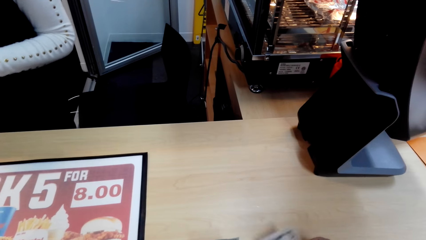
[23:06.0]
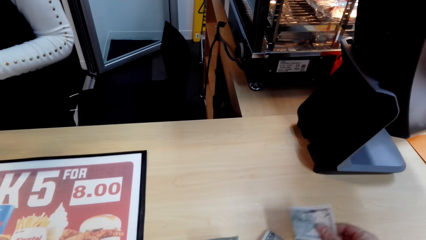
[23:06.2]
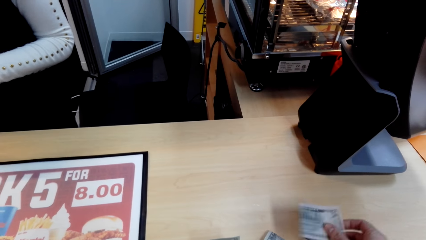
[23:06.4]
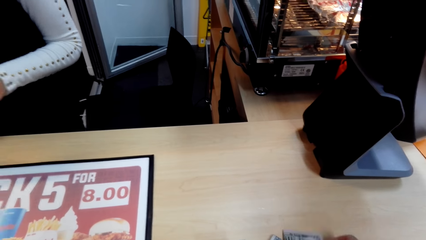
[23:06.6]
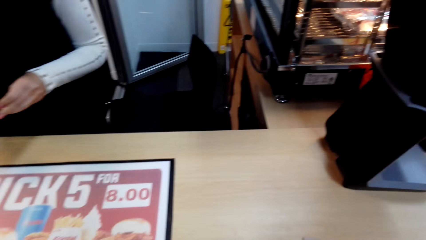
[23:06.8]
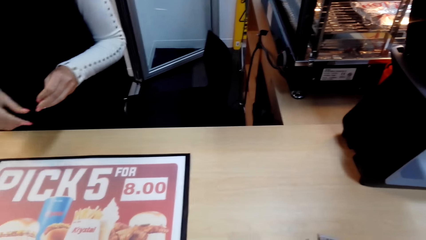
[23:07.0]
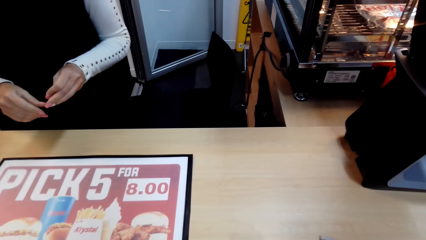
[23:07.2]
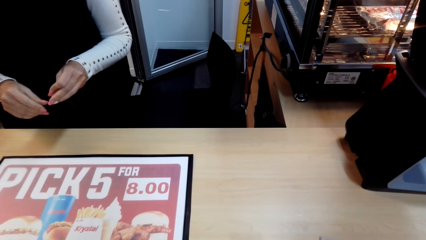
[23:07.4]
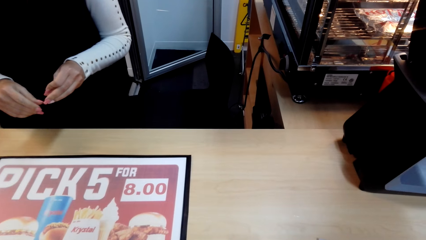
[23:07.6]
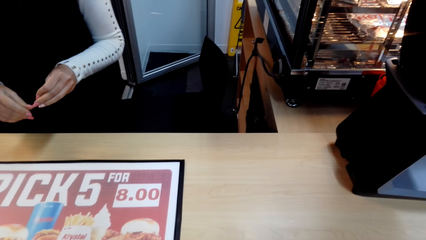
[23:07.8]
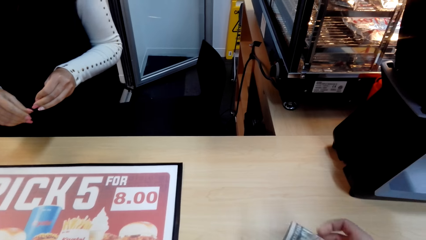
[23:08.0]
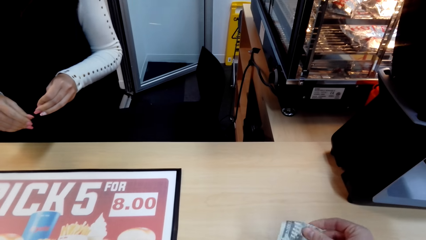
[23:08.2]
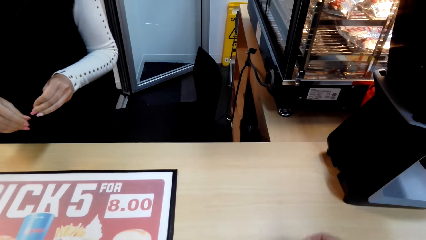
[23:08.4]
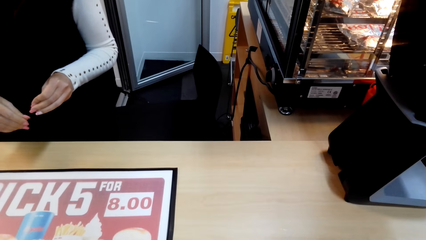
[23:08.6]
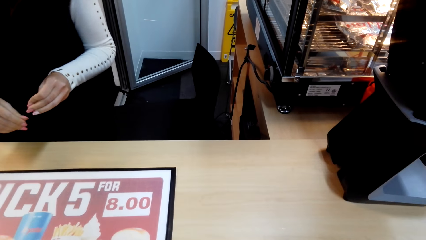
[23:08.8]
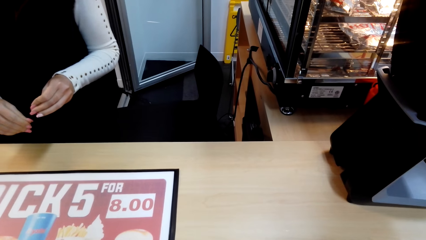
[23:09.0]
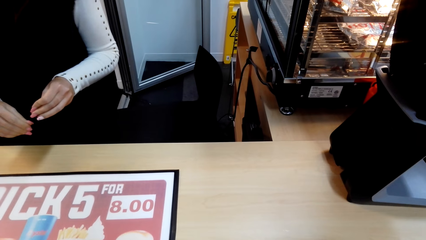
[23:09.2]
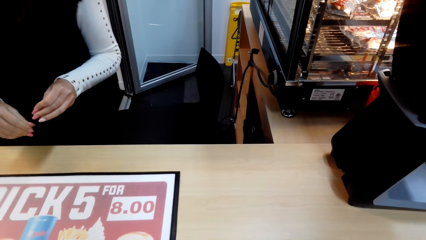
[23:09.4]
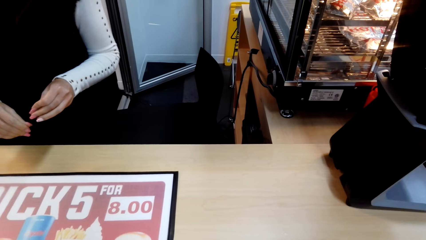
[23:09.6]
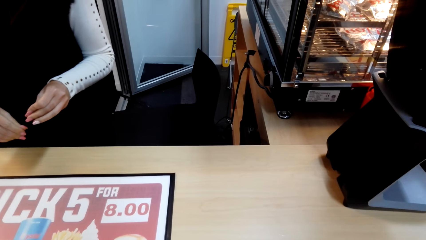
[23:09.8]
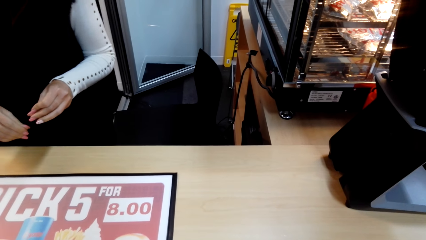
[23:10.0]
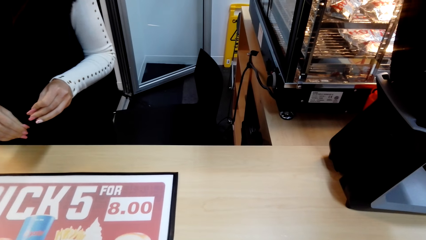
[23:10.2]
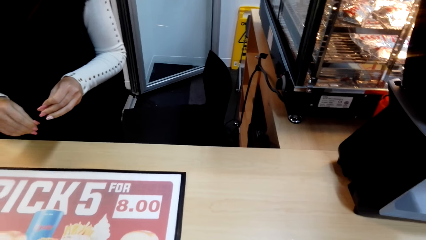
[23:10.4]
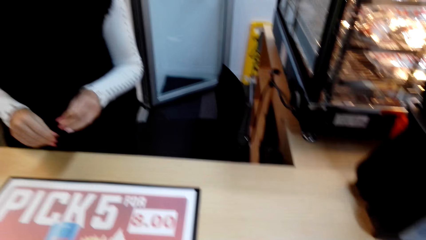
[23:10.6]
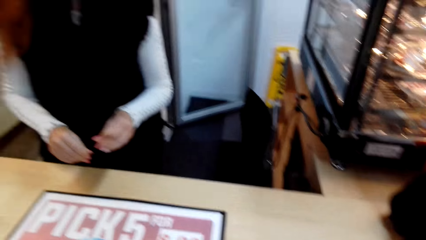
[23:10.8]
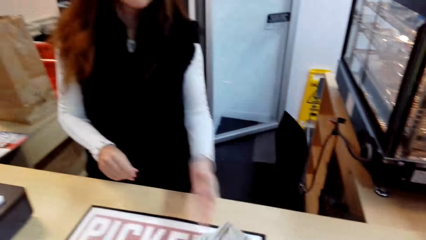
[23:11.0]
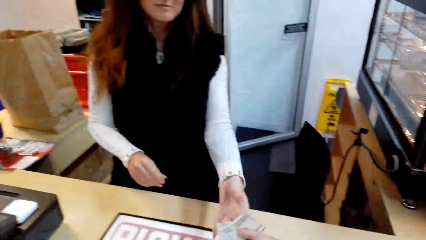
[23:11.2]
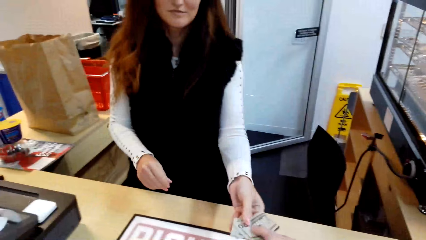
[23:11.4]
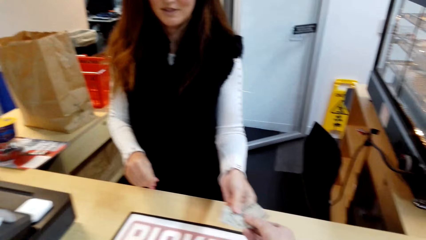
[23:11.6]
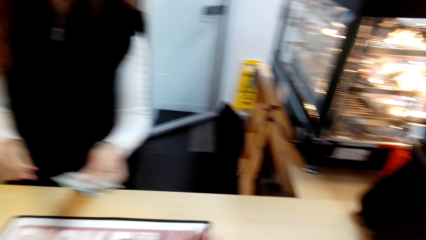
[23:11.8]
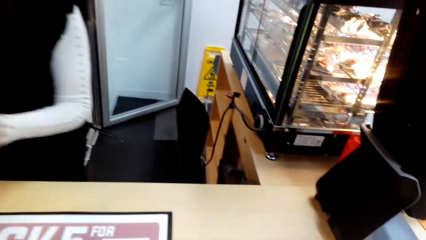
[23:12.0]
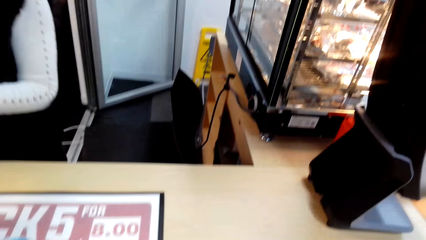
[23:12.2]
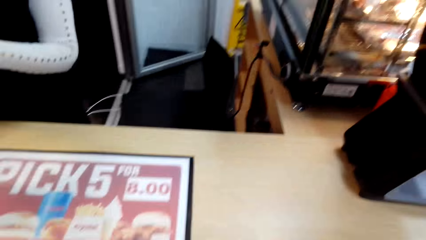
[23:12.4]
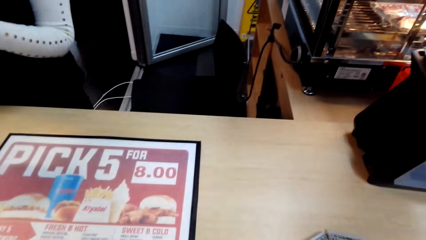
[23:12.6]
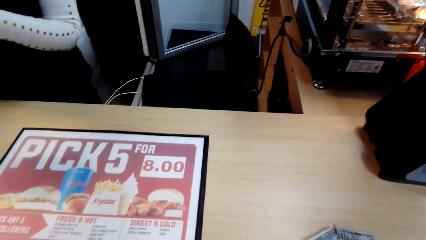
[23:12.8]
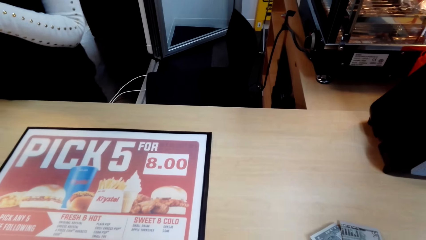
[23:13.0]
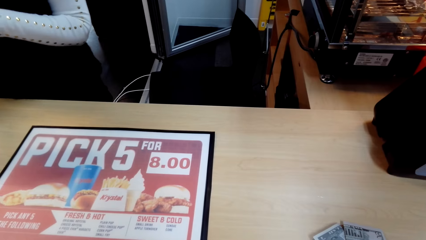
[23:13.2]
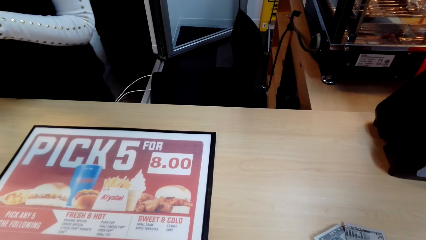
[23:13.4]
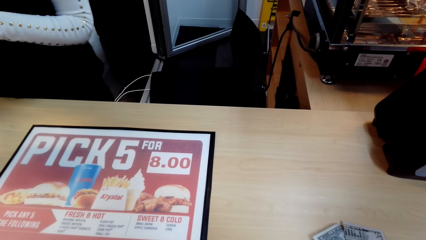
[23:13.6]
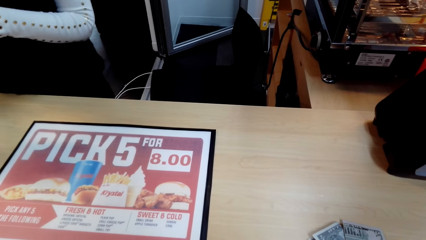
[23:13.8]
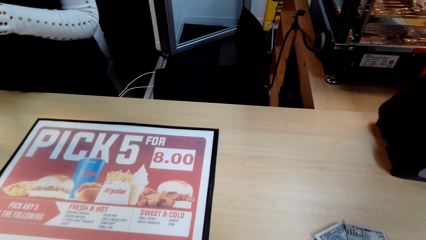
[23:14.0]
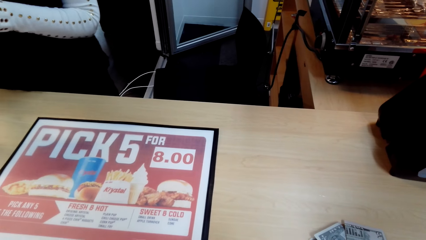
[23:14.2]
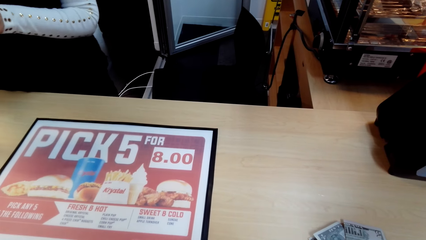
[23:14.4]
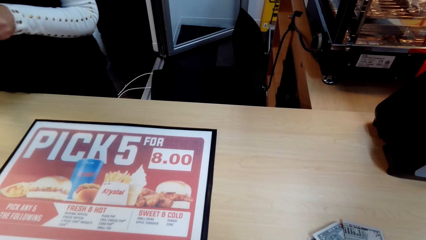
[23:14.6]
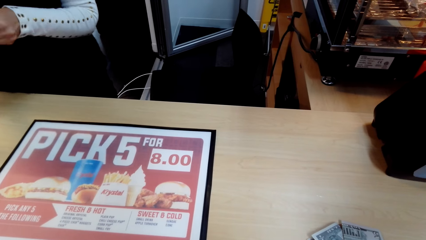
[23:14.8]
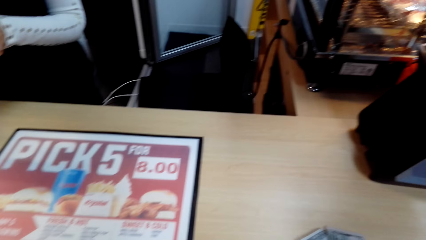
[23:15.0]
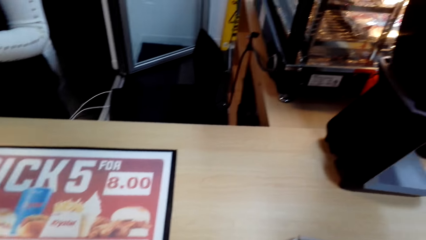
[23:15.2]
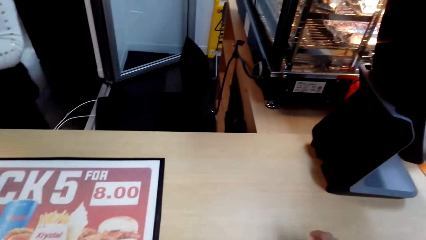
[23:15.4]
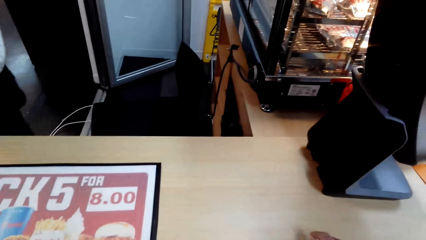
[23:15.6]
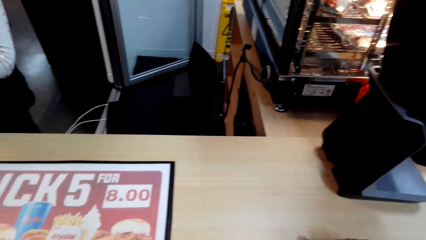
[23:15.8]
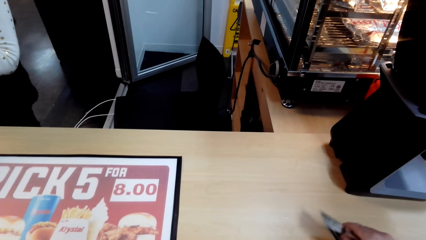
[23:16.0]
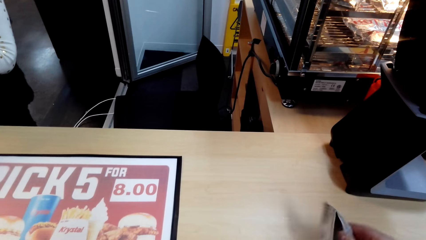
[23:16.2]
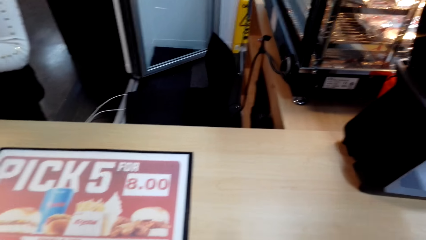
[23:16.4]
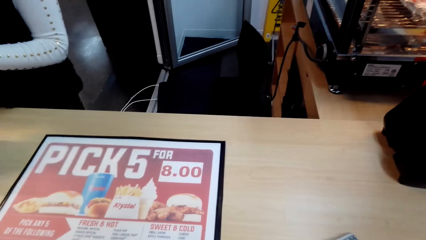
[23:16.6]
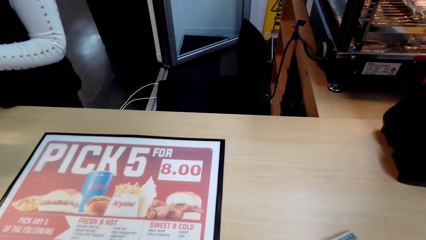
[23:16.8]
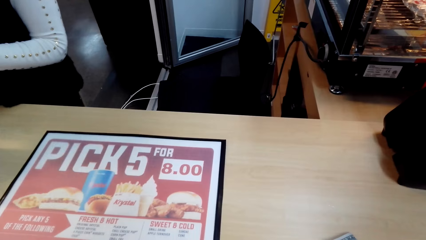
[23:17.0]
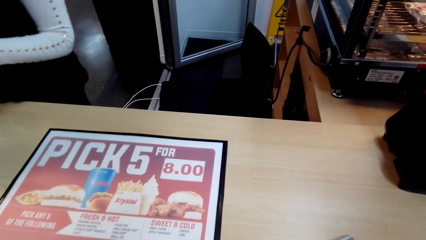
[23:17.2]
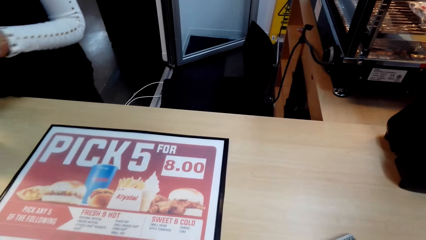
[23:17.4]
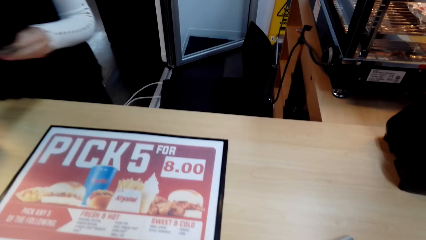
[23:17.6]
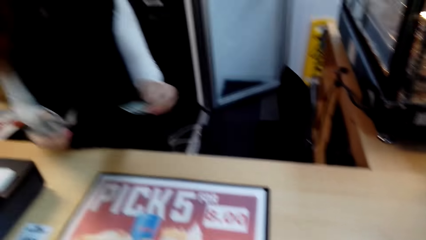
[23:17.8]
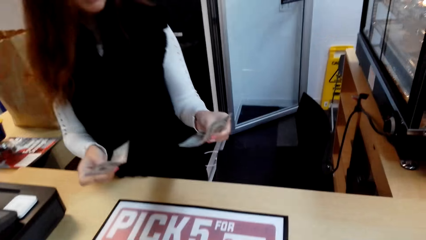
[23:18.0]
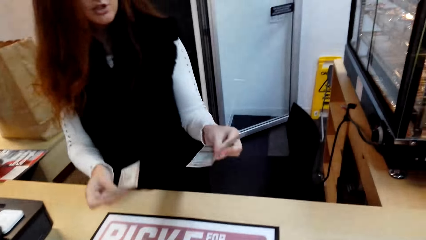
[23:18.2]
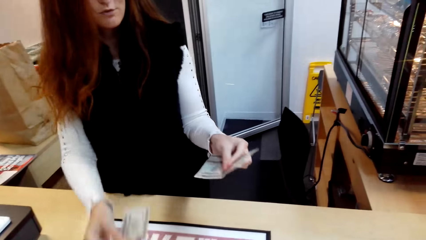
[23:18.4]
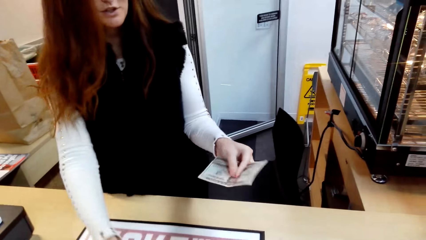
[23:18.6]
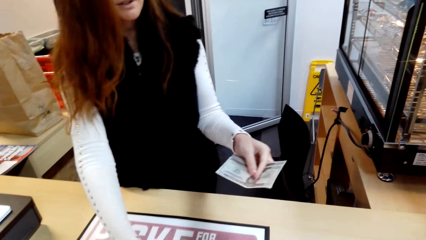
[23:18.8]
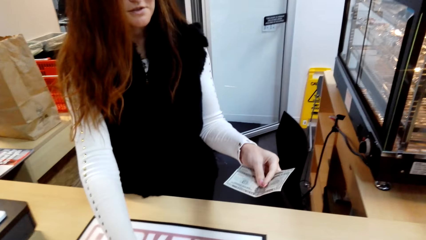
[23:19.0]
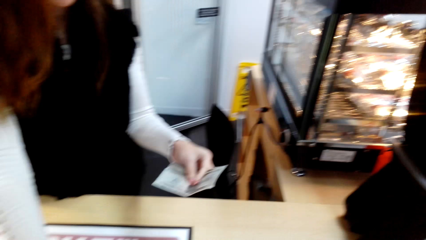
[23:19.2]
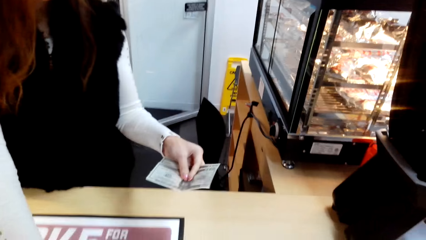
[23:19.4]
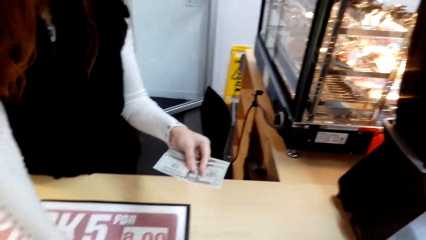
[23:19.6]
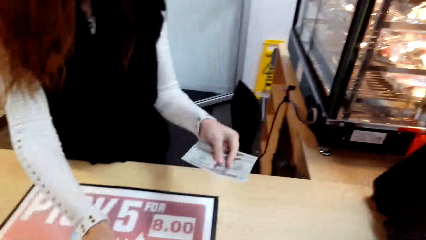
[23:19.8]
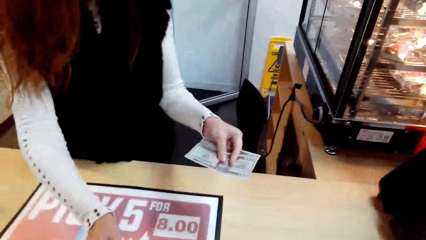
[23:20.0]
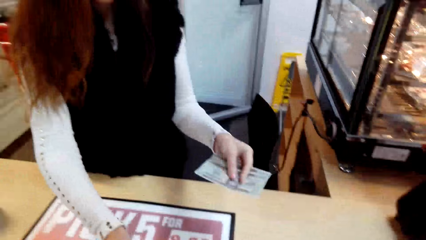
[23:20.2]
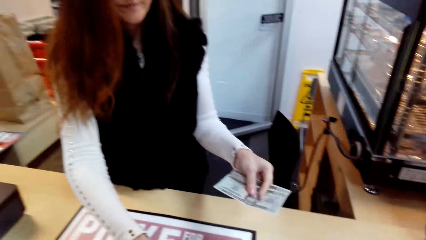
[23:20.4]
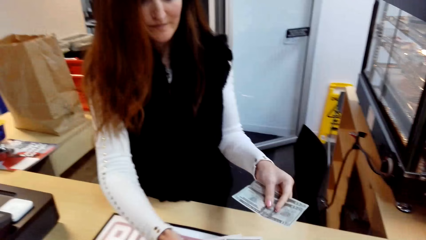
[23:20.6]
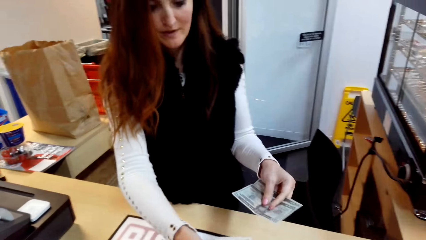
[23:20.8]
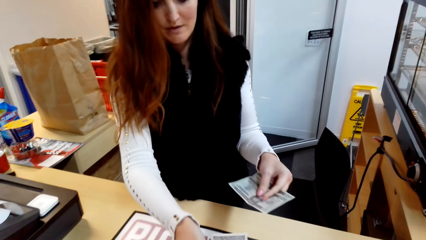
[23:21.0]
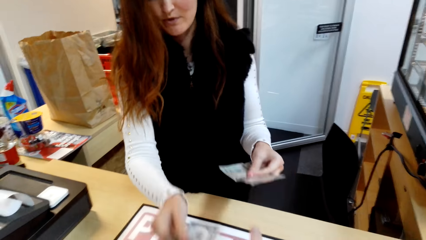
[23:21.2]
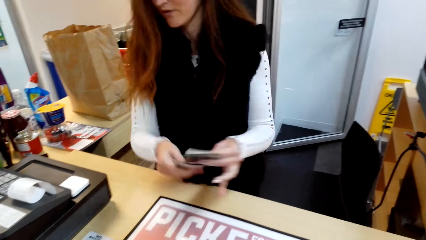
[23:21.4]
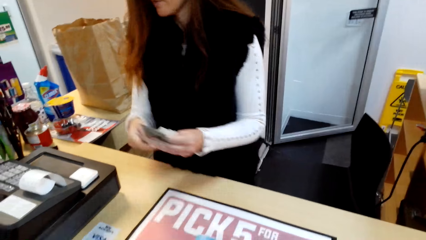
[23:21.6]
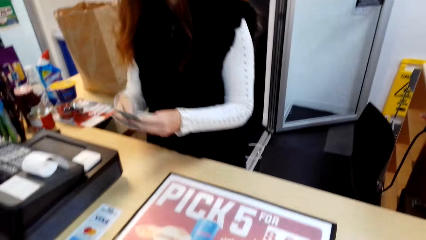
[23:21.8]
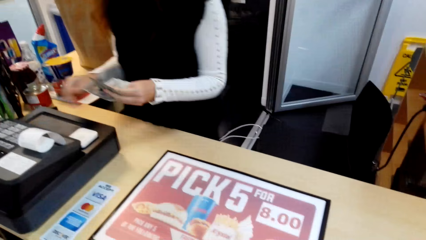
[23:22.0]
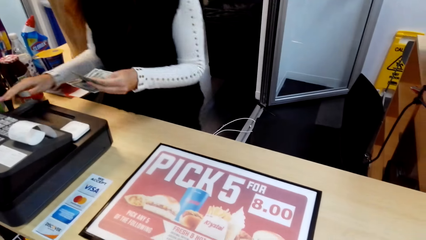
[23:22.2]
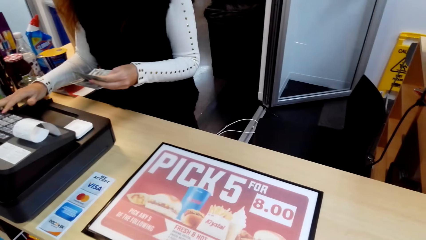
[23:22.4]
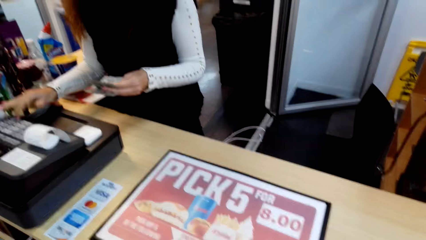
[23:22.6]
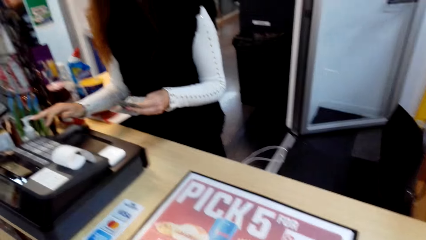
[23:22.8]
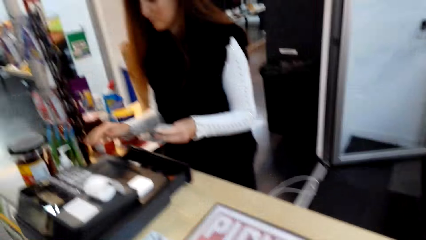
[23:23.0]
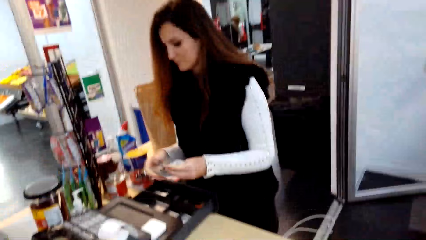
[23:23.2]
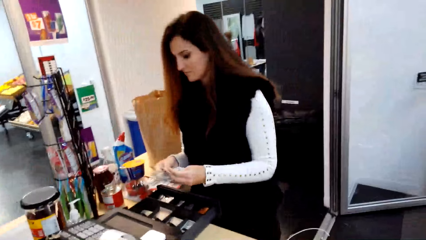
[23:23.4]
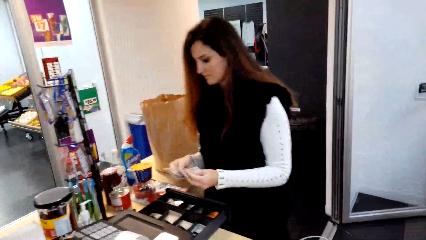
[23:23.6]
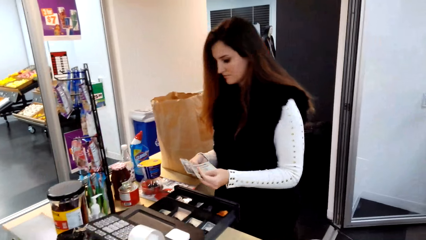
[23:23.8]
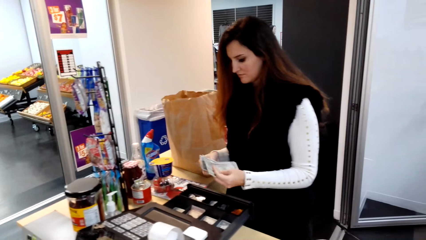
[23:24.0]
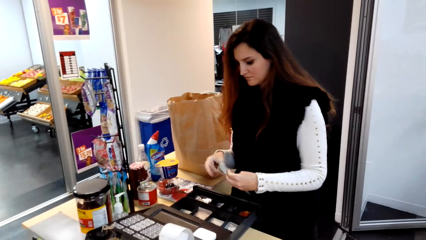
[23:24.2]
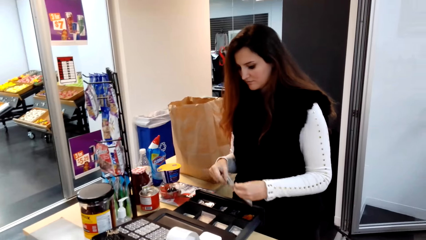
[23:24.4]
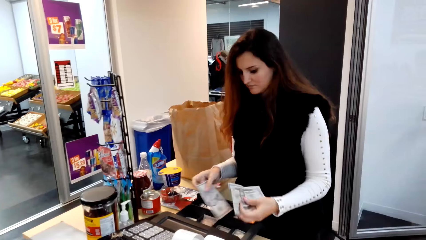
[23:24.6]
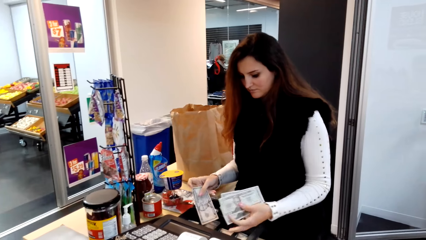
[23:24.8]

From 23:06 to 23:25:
The camera wearer gives money to the cashier. The cashier types on the cash register.
